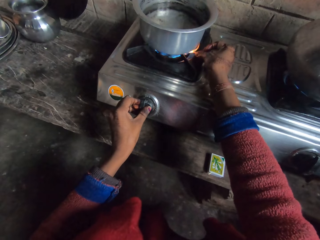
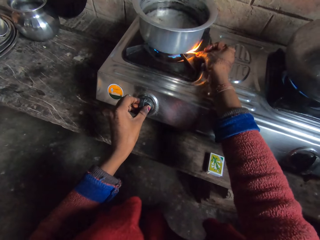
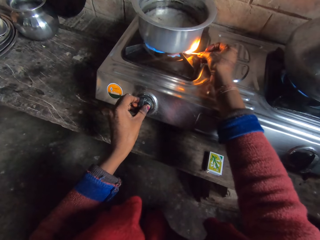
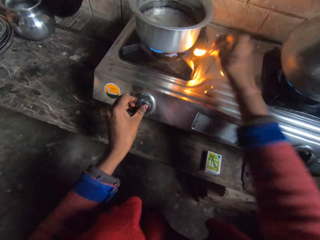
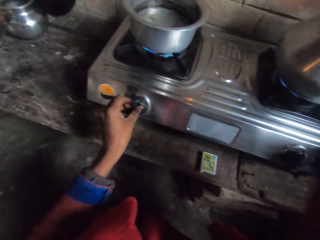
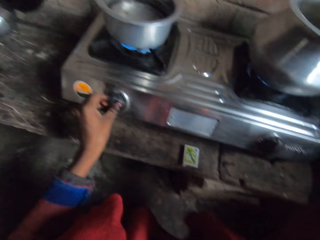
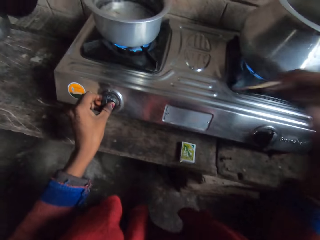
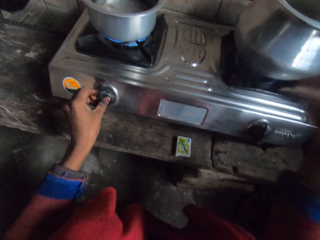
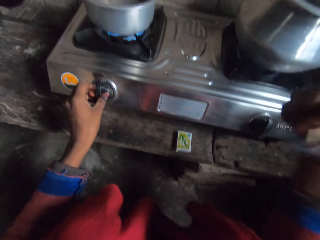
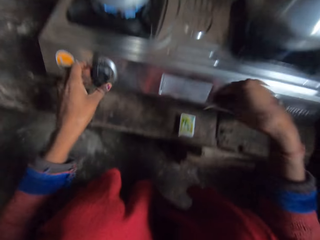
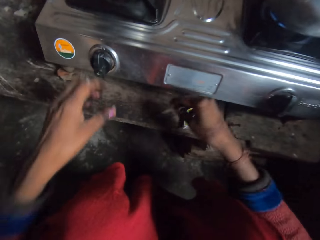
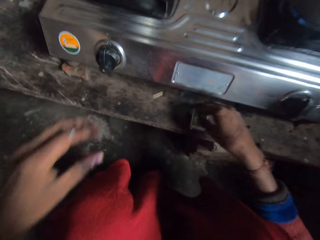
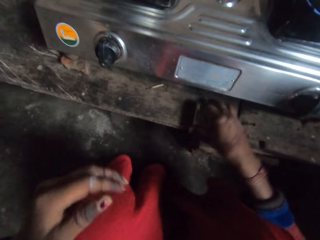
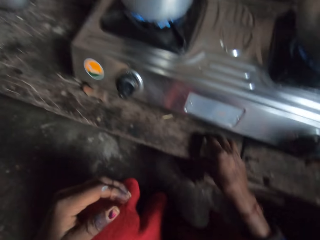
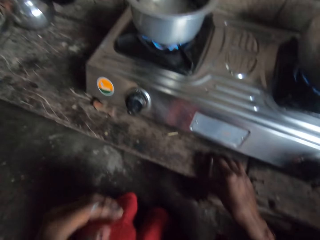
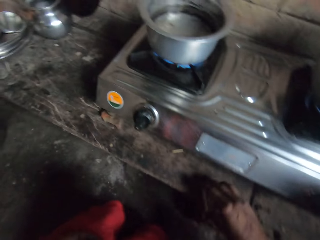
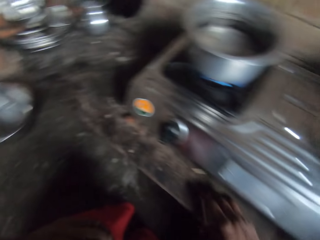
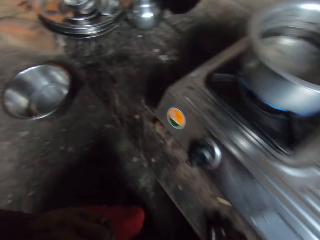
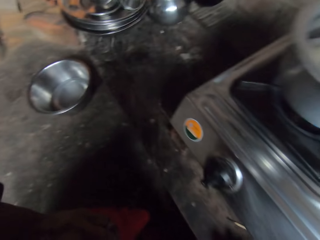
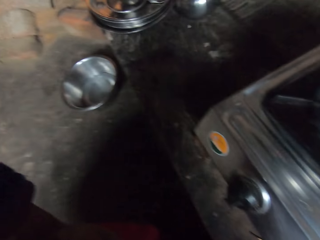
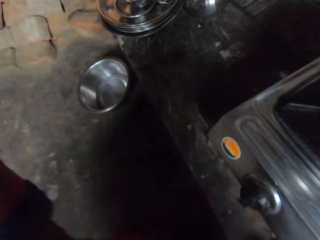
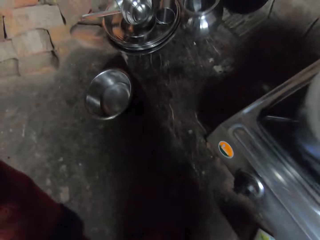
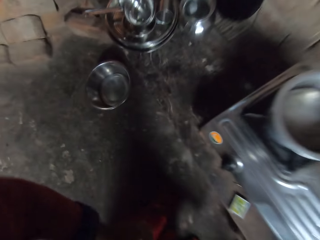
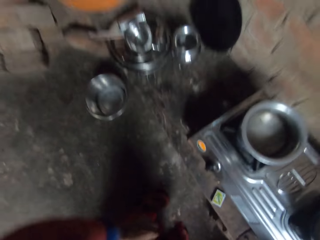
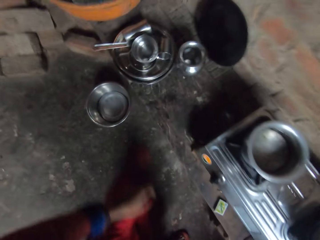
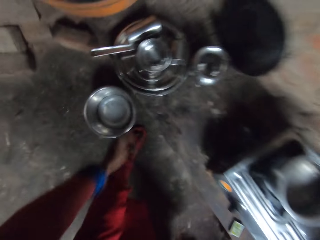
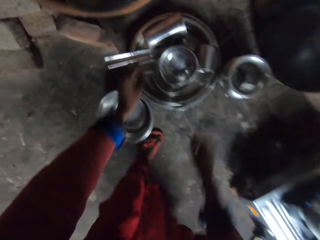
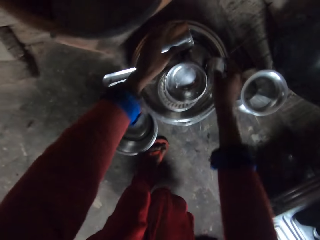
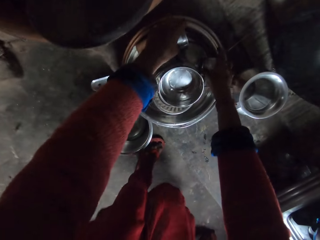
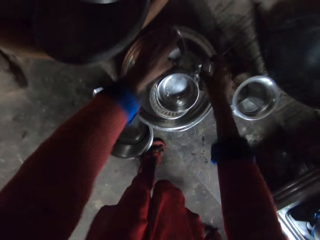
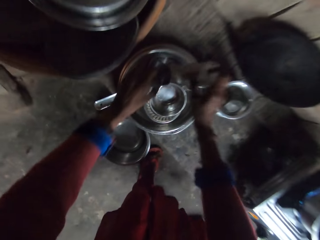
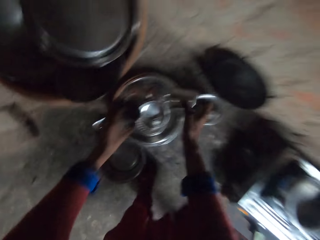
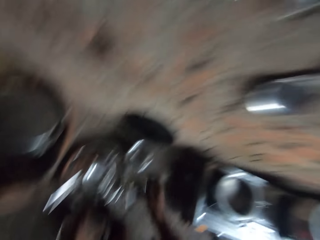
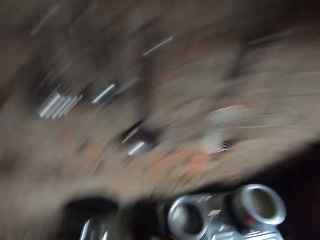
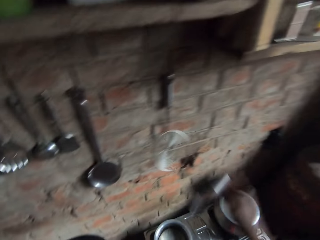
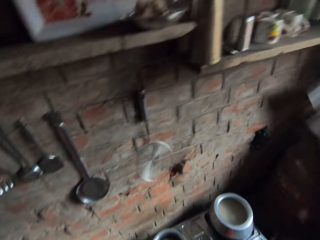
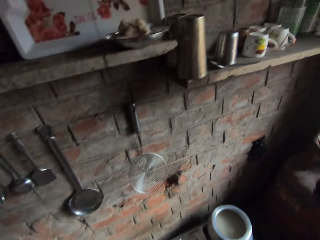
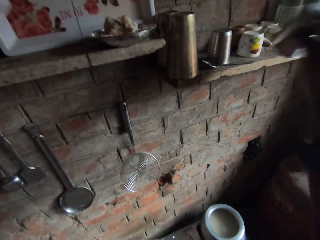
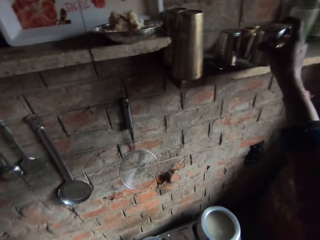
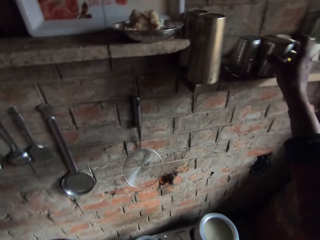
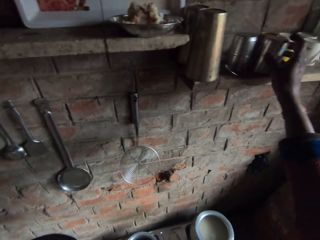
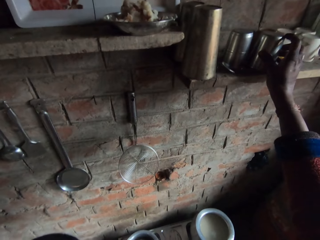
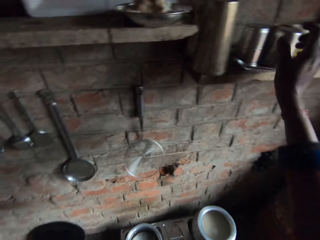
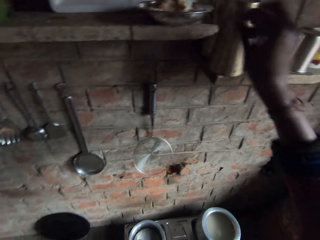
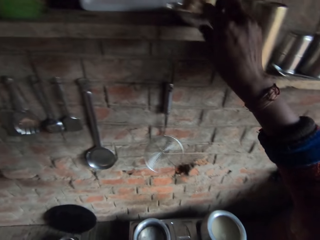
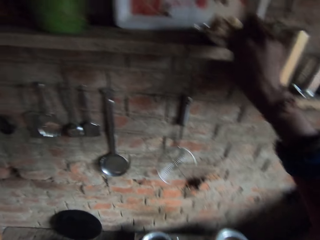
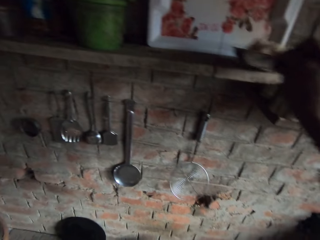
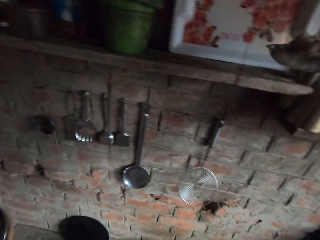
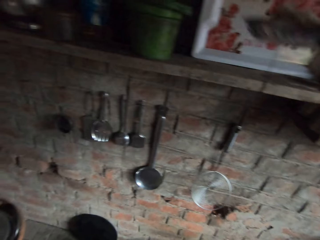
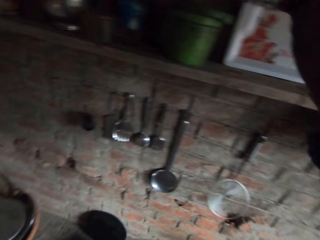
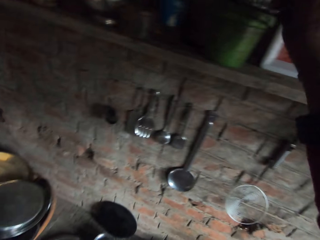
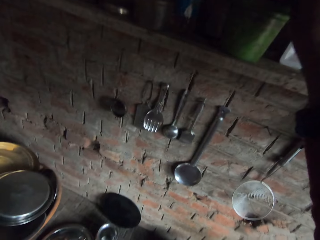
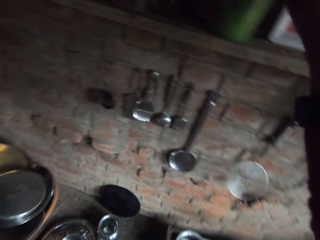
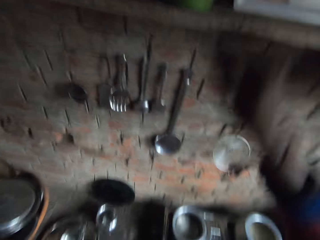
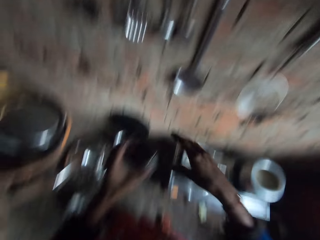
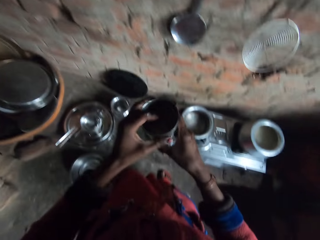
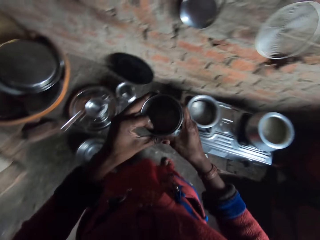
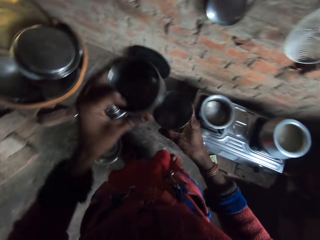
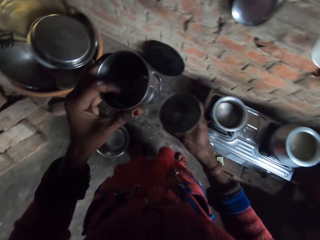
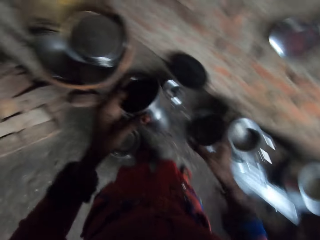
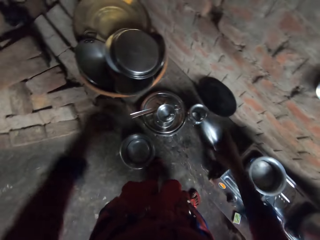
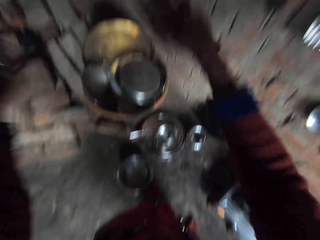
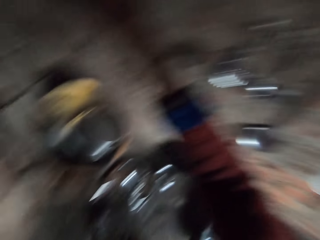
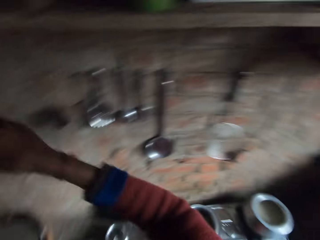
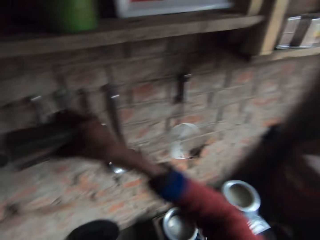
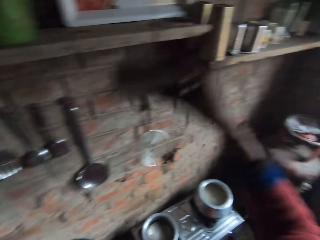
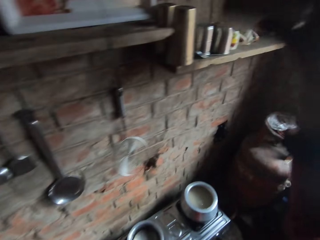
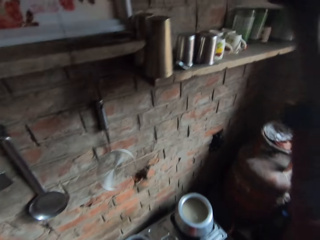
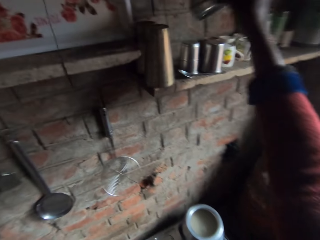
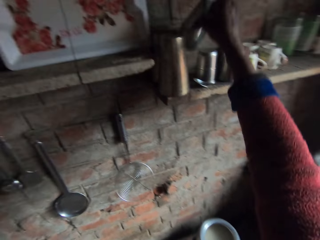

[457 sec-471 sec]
The camera wearer turns off the match. They drop the match on the table. They pick two cups from a rack. They keep one of the cups on a shelf. They move a plate from the shelf. They detach two cups. They pour water from the cups away.

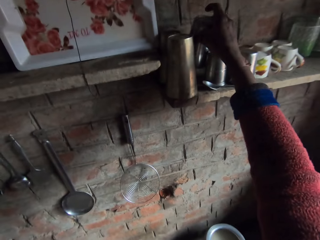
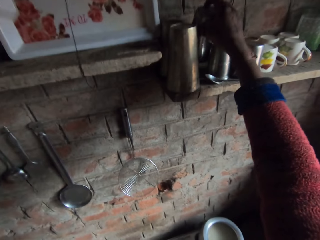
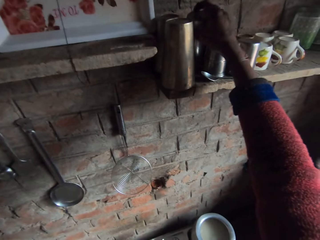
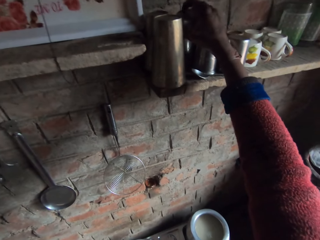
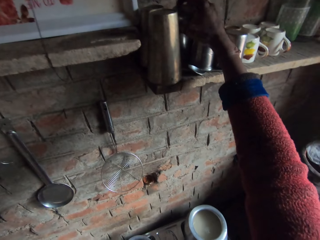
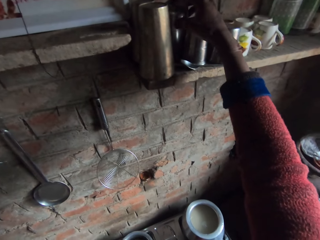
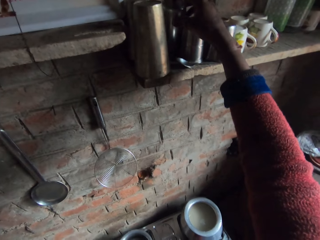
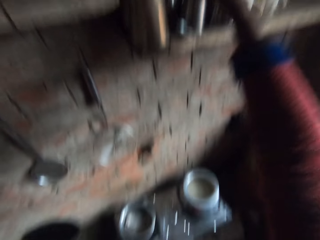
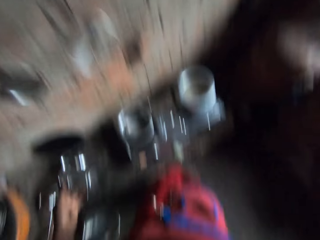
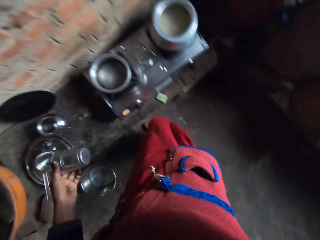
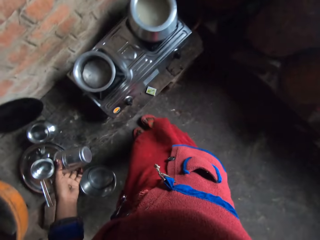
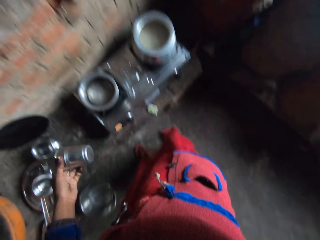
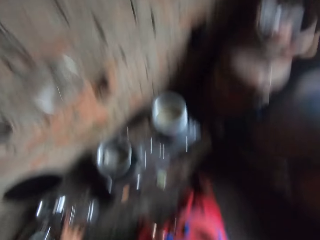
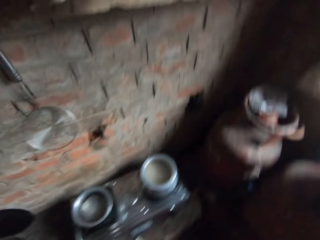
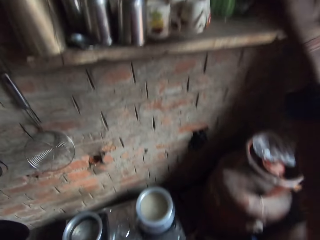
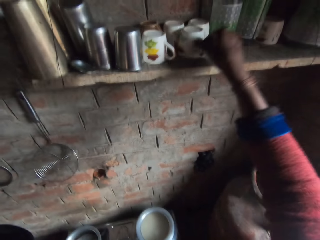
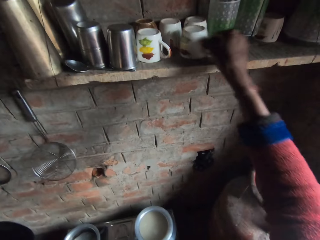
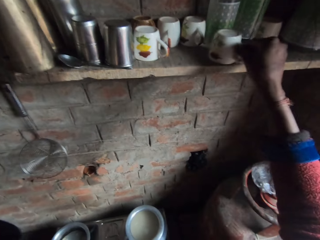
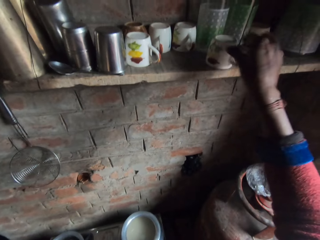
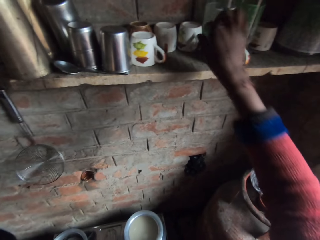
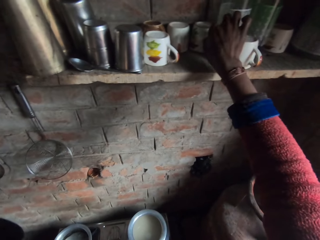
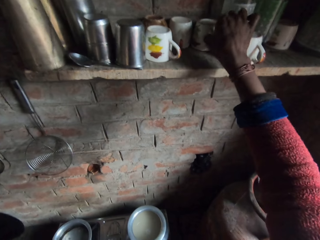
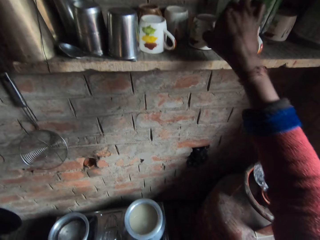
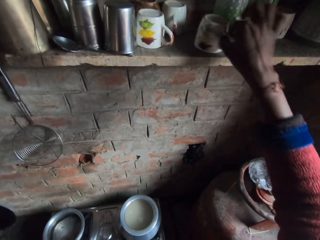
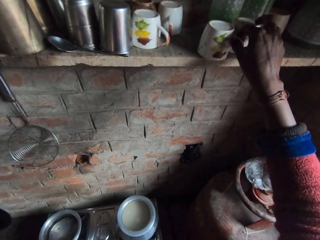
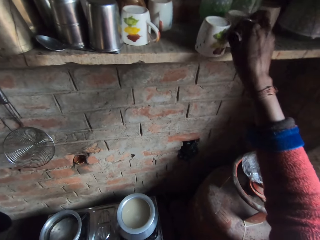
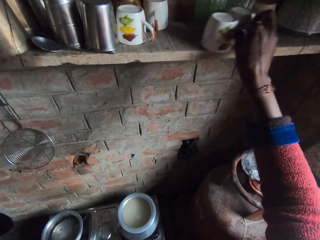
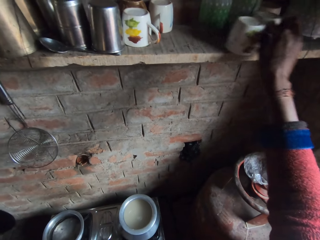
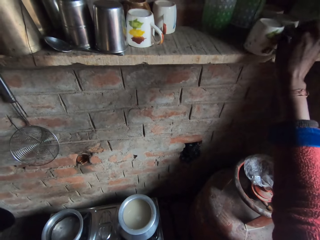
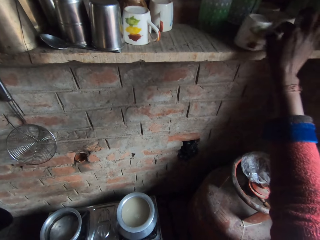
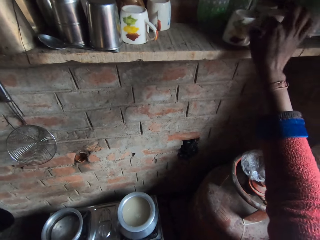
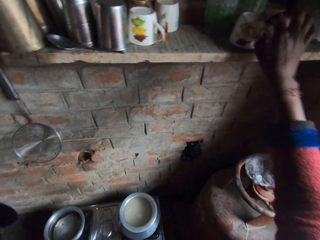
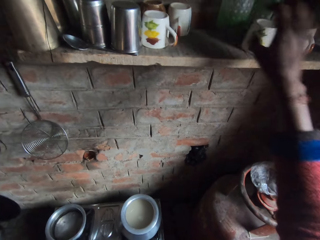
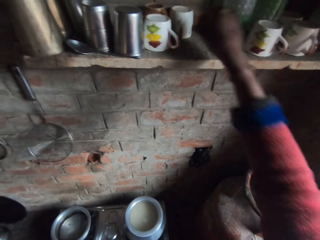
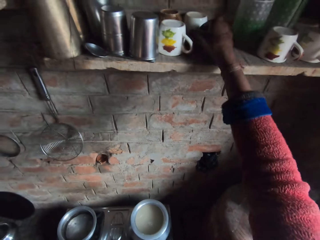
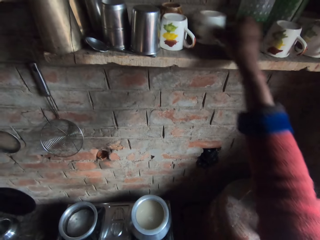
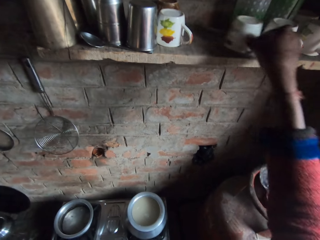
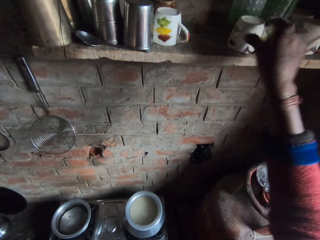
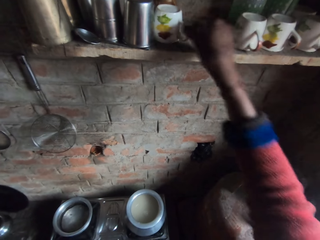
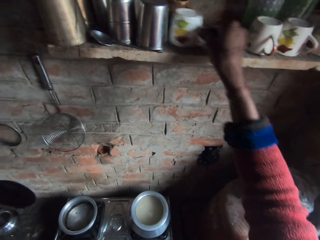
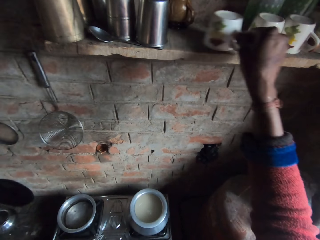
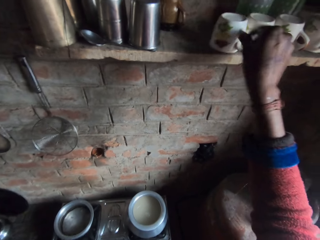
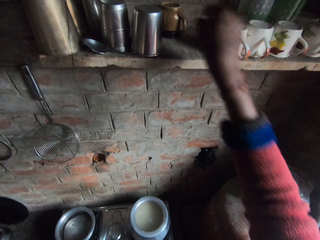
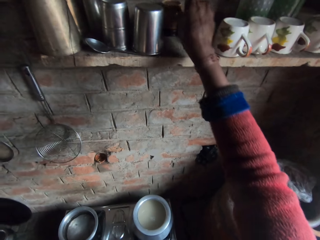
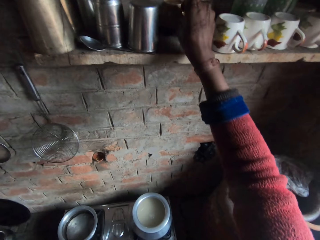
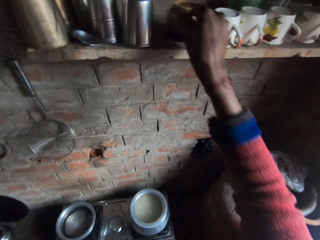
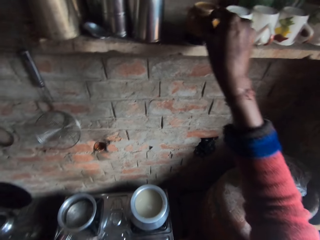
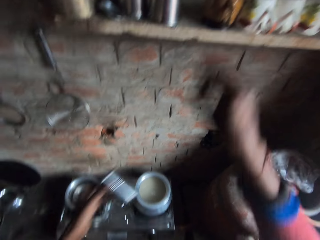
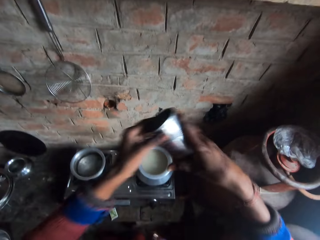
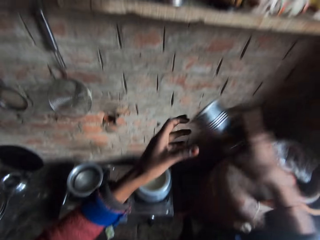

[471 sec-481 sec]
The camera wearer keeps one of the cups in the shelf. They adjust mugs in the shelf.
